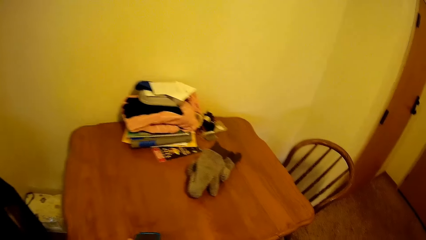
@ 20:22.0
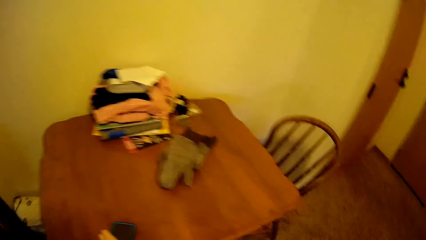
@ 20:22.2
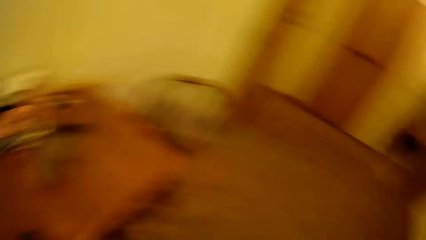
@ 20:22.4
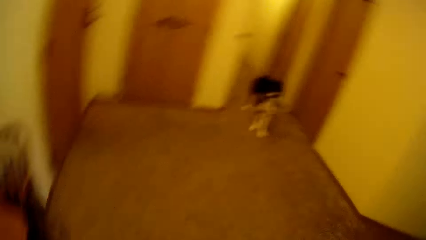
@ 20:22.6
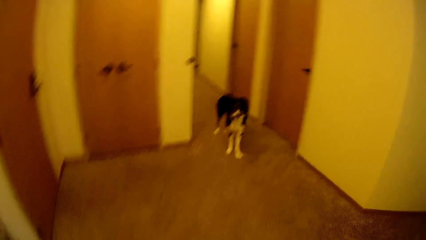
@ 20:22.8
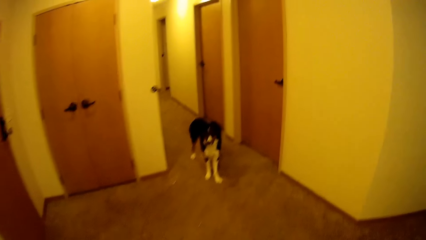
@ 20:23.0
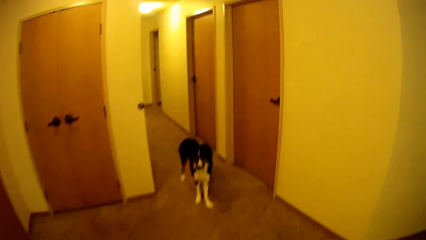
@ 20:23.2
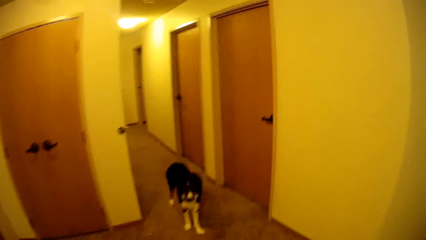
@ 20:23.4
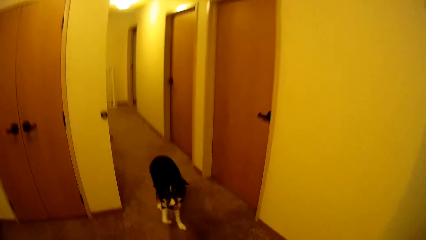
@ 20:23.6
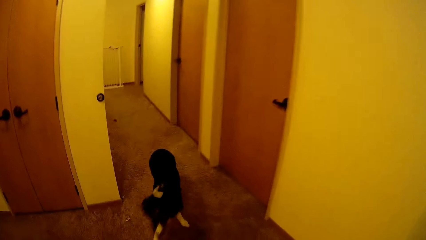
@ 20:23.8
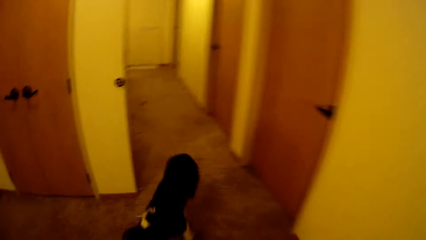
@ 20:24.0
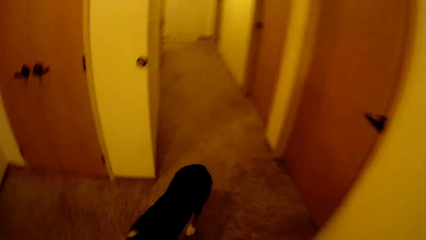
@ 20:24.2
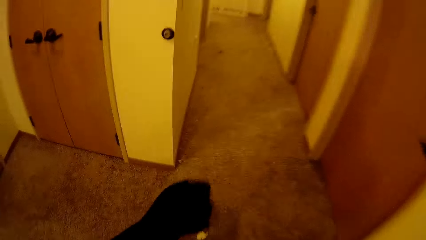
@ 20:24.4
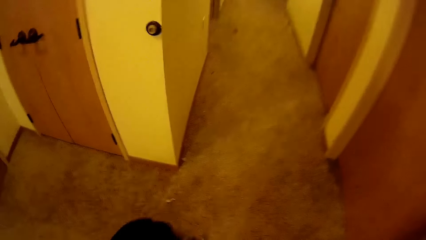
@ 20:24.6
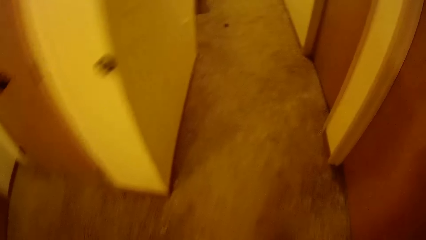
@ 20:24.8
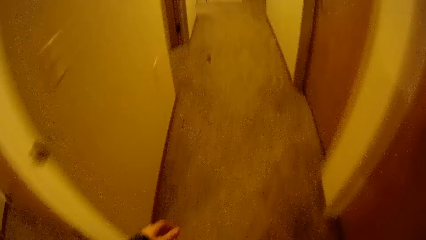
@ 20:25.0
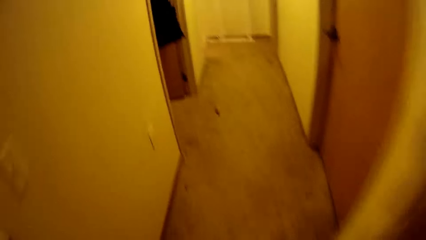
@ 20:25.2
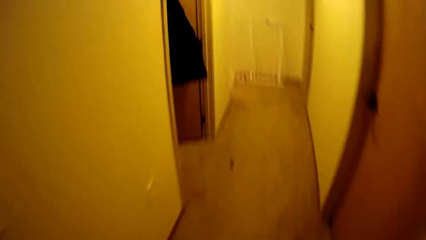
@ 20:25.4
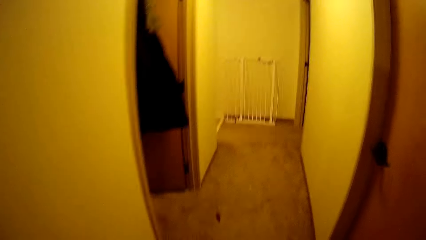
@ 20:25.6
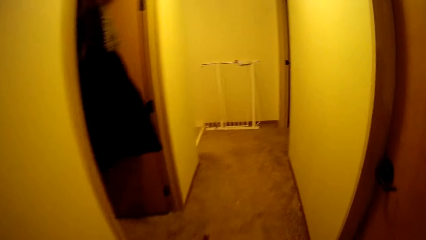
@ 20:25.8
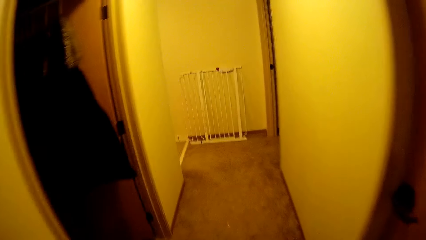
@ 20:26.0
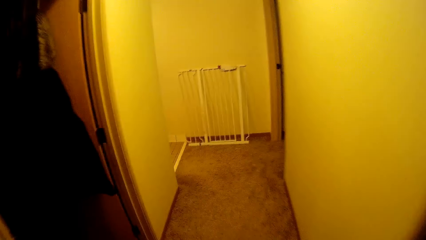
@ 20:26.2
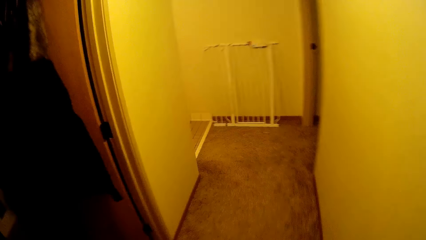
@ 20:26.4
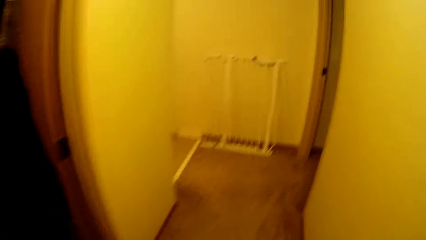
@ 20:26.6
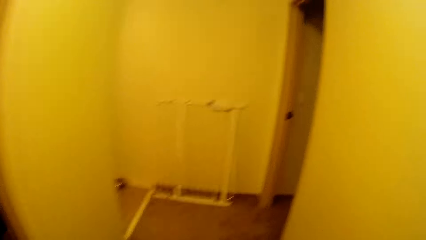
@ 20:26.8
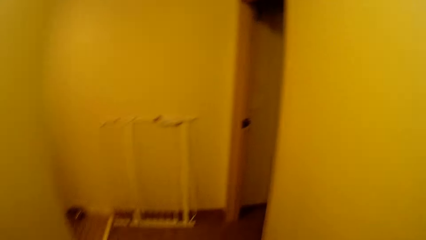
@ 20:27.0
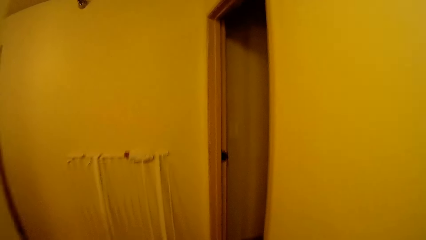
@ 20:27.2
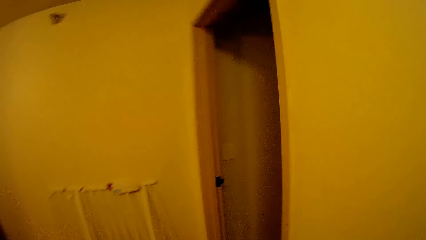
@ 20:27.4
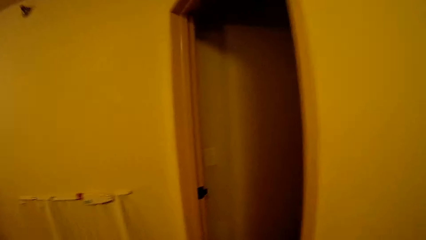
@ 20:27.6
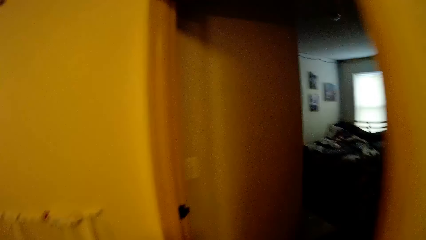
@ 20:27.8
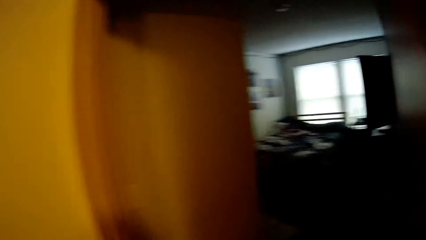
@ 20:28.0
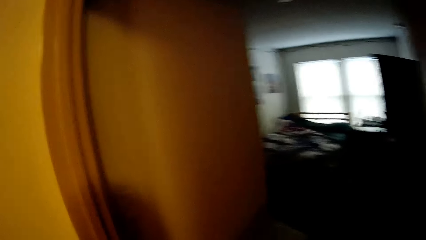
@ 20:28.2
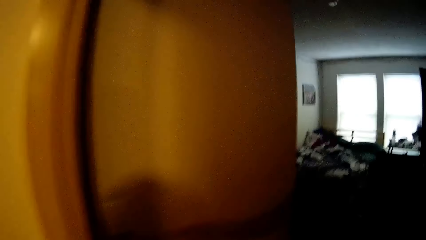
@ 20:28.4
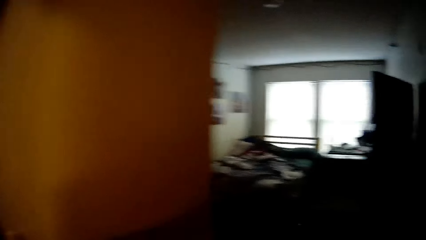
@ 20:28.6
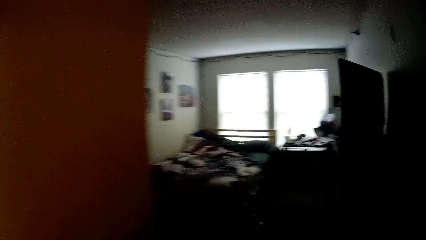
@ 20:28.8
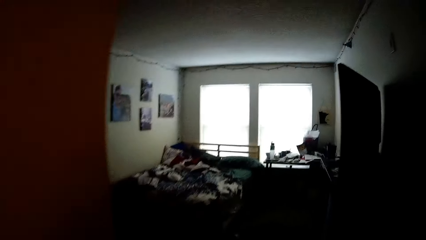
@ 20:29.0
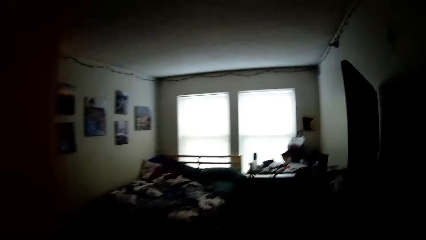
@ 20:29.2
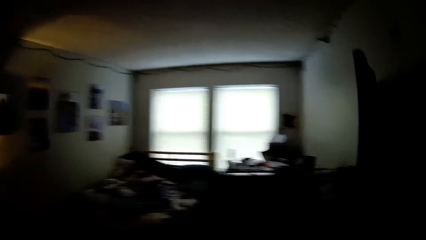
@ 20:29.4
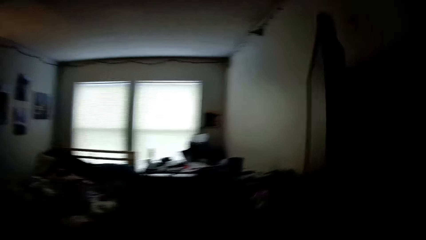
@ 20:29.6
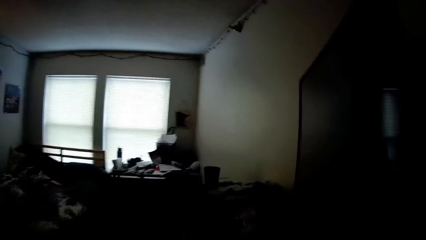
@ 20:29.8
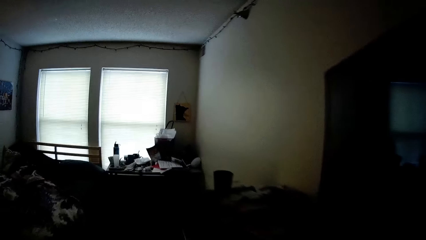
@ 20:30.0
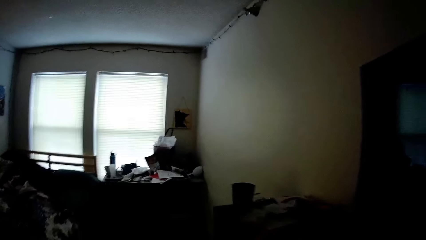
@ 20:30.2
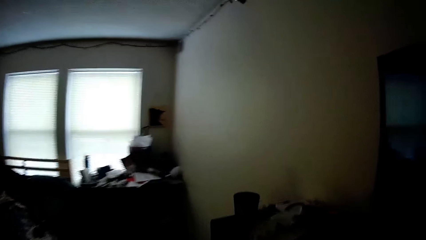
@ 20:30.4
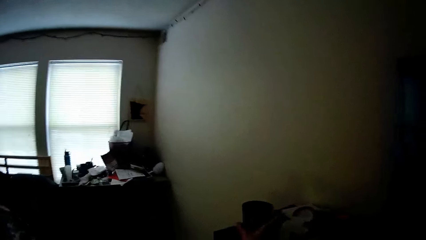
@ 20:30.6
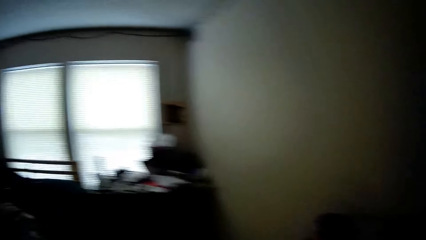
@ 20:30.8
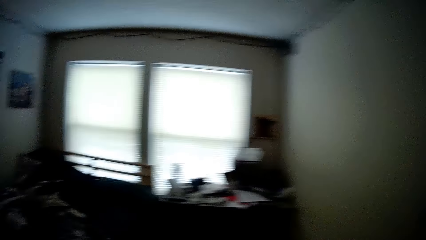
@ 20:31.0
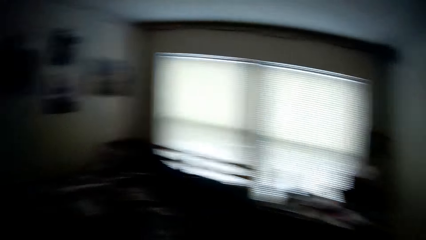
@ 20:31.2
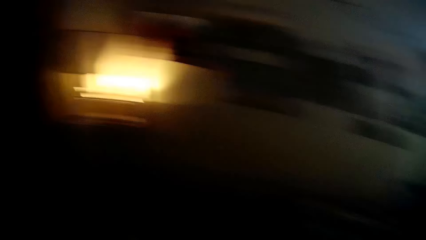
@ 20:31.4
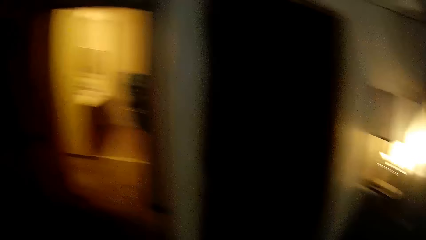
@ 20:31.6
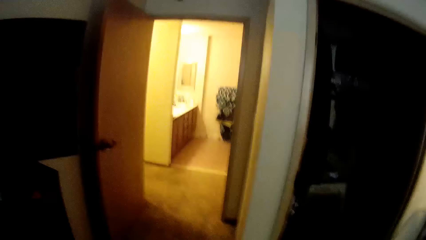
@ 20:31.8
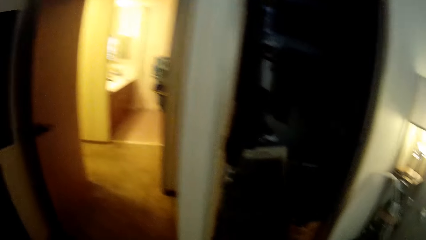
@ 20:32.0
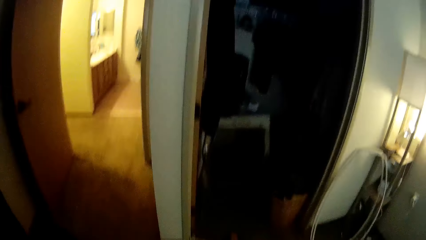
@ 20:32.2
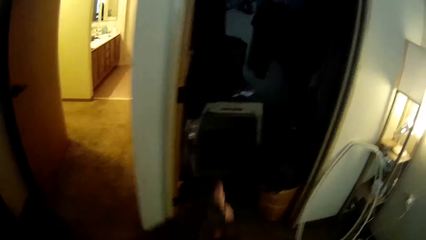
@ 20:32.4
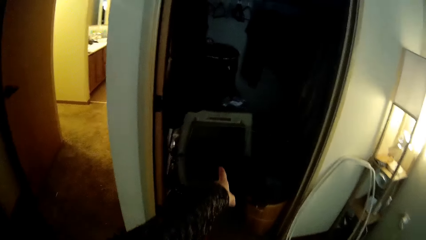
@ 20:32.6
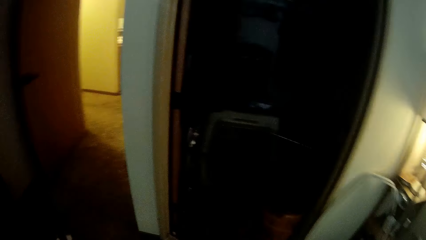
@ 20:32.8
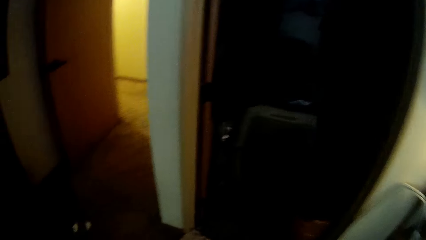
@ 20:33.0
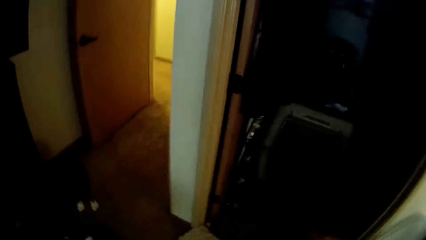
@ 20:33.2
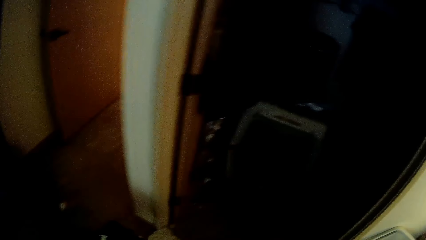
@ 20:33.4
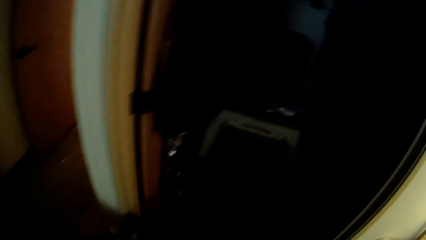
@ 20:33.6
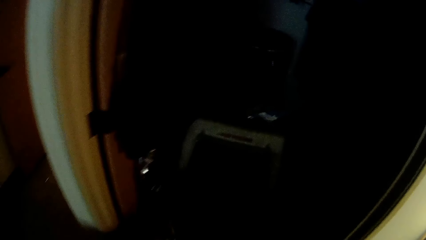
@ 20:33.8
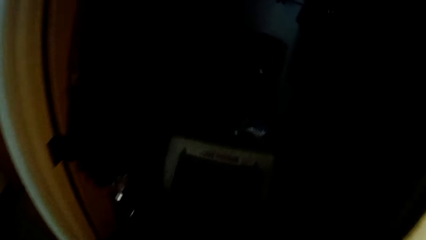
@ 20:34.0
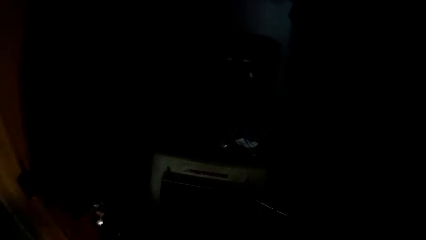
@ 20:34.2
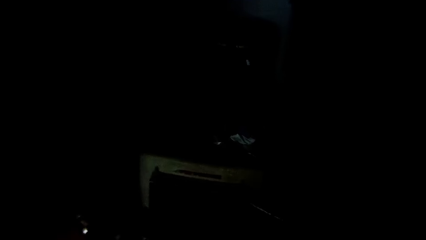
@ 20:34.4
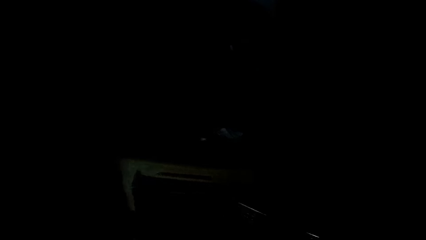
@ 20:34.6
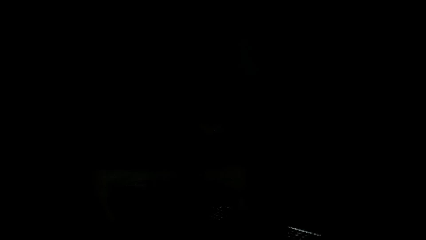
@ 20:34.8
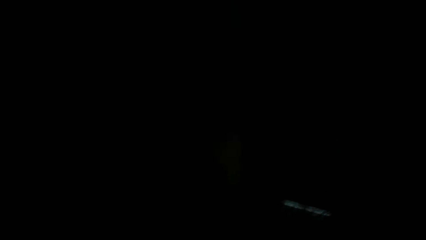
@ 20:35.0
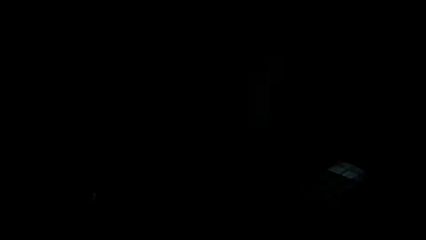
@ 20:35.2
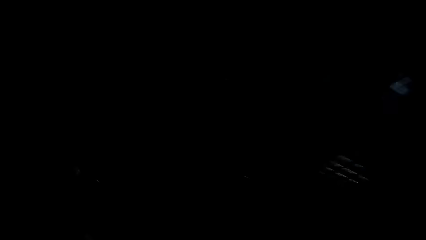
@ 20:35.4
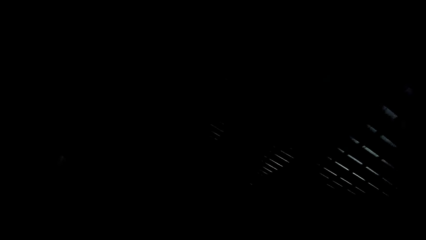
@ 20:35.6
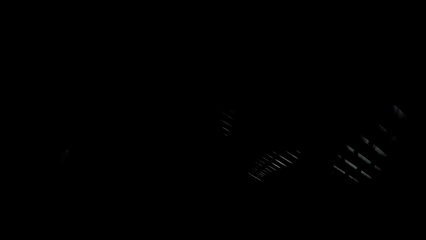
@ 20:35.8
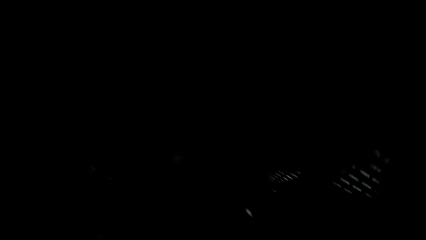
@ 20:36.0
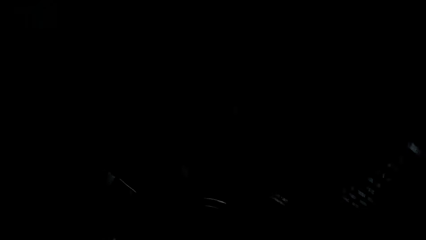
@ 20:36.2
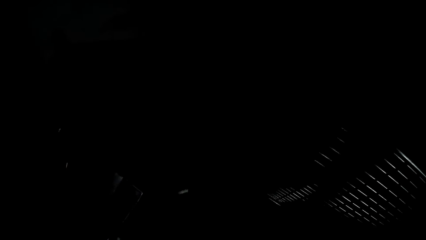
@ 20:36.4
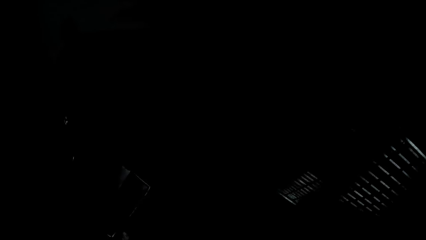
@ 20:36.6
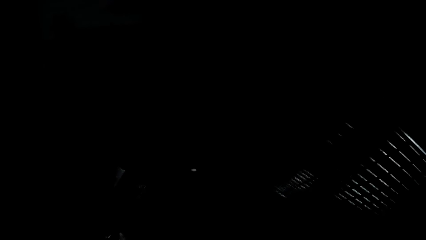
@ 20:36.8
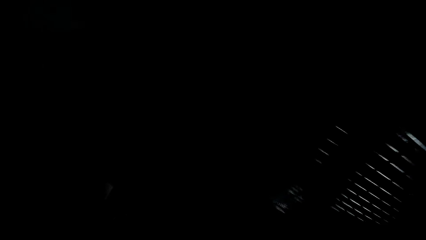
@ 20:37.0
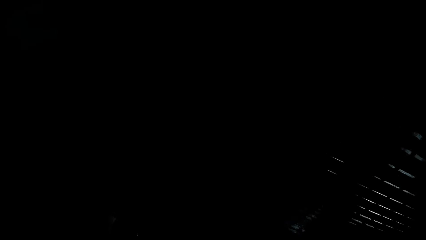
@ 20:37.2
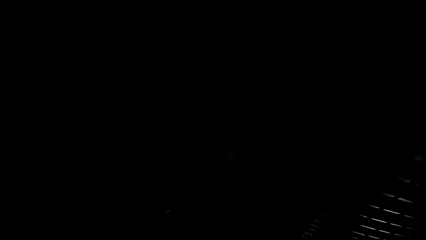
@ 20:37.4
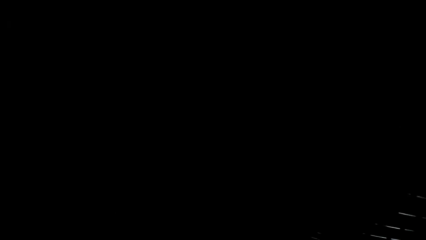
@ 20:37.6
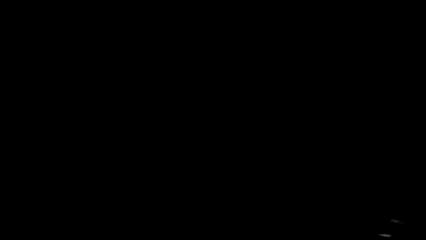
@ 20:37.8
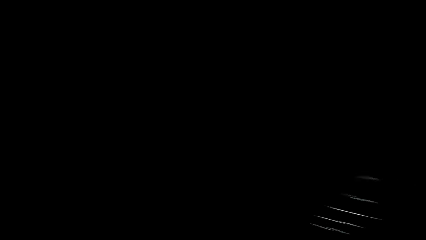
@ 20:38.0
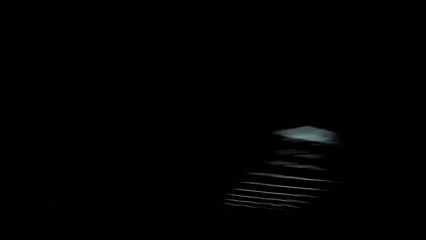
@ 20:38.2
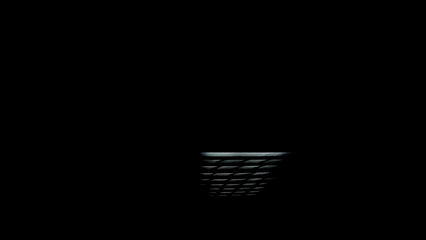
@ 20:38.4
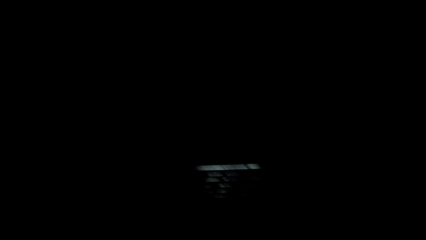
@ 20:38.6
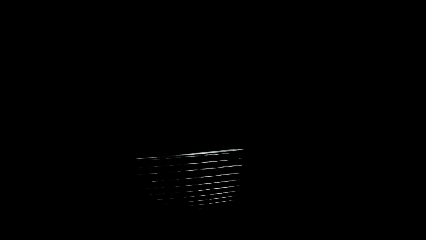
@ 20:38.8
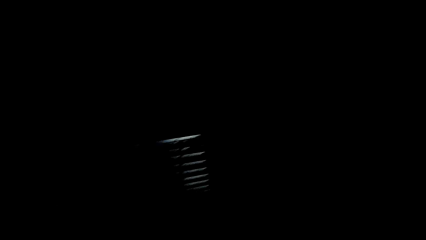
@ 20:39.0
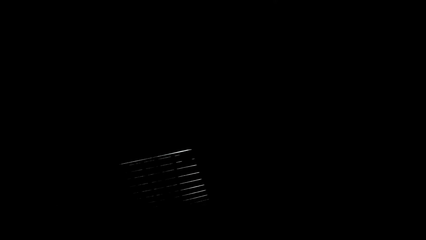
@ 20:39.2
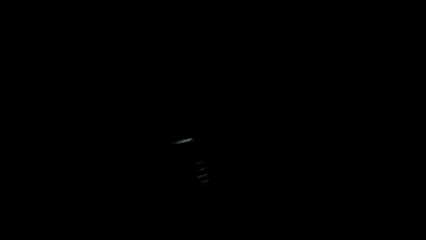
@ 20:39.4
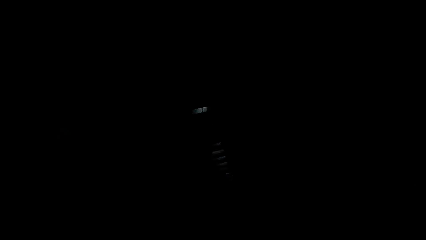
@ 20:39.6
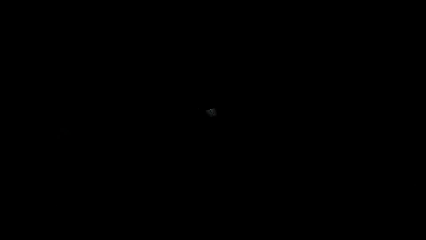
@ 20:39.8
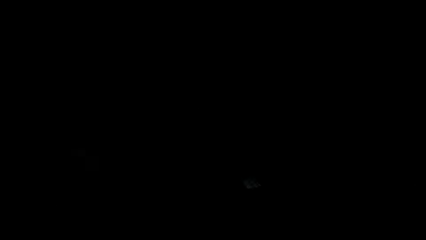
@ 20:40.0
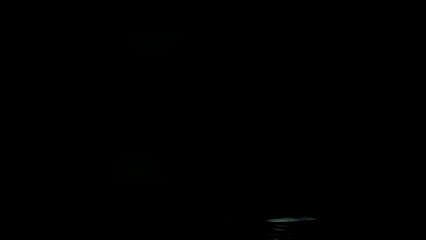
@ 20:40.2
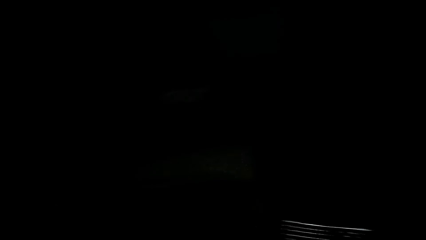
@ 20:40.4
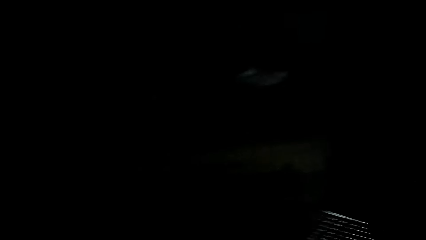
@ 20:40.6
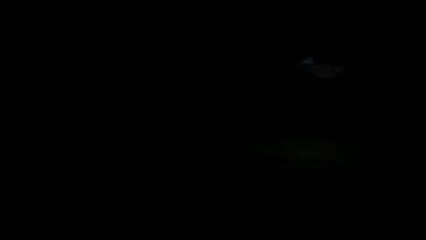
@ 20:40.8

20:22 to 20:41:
The camera wearer looks on the clothes. They walk to the bedroom. They walk in the bedroom. They put the dog in its kennel. They close the kennel.
